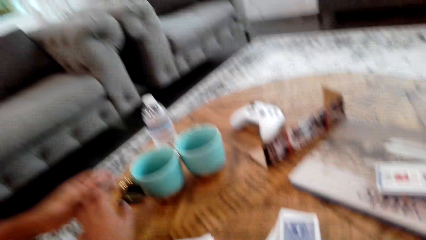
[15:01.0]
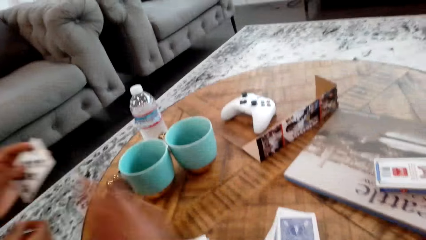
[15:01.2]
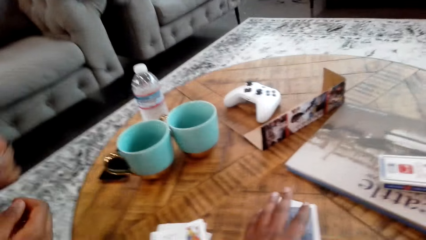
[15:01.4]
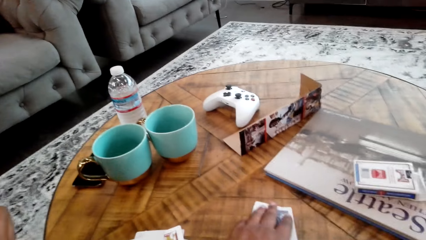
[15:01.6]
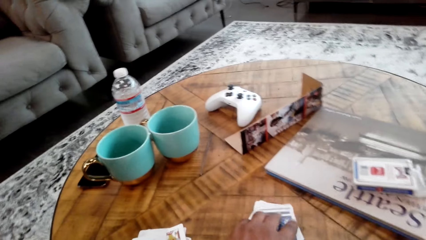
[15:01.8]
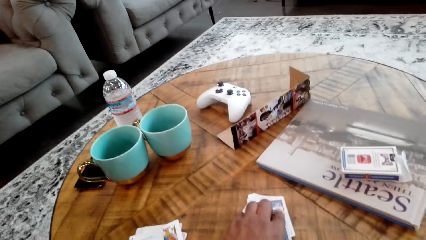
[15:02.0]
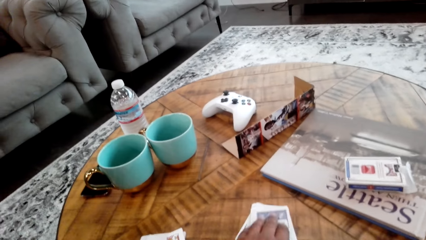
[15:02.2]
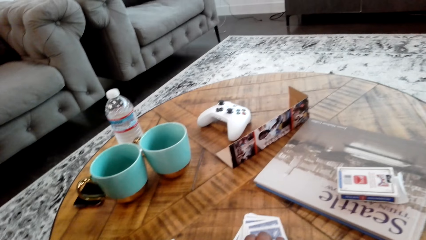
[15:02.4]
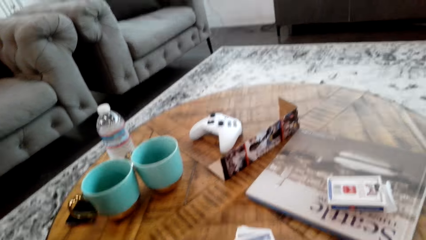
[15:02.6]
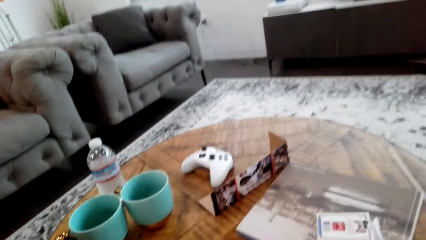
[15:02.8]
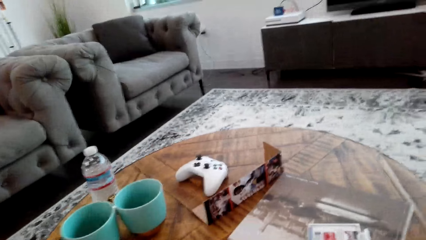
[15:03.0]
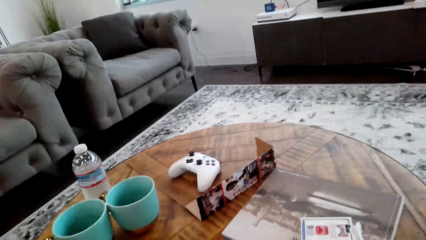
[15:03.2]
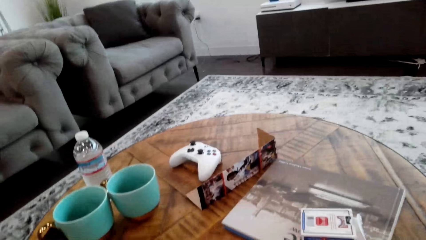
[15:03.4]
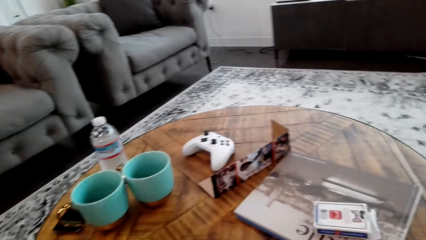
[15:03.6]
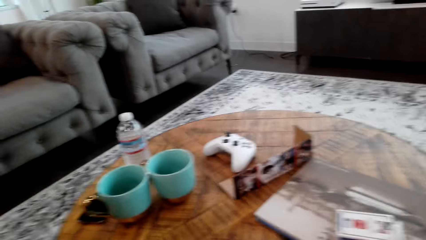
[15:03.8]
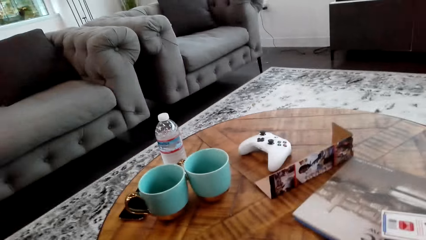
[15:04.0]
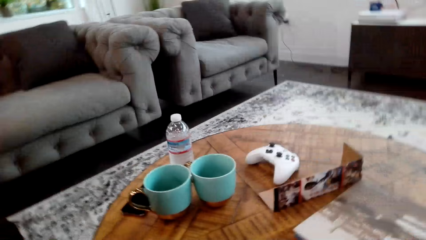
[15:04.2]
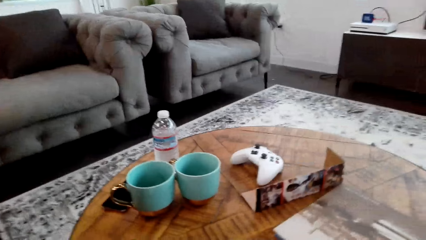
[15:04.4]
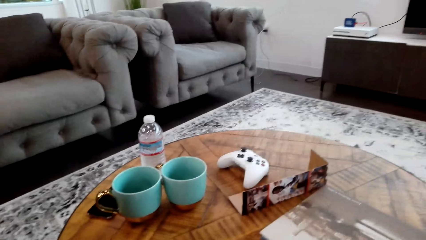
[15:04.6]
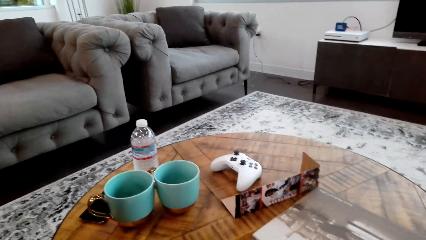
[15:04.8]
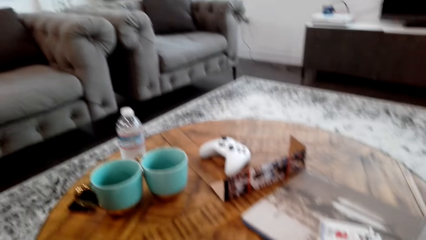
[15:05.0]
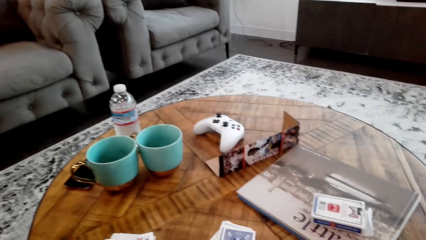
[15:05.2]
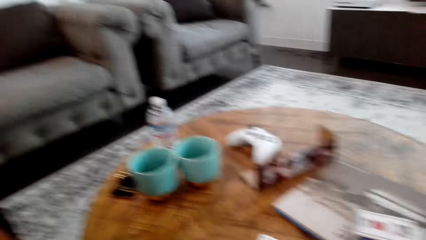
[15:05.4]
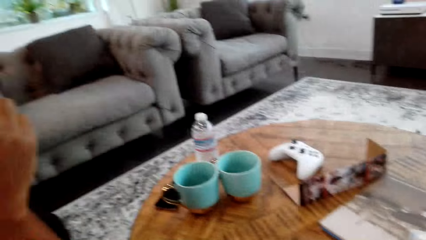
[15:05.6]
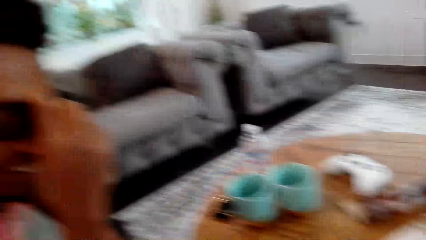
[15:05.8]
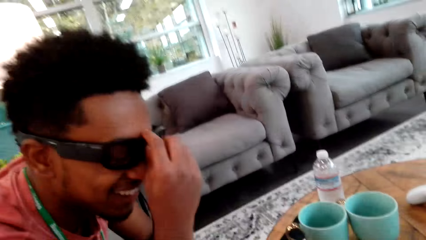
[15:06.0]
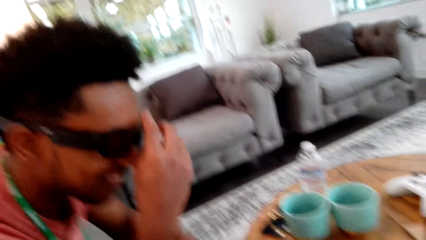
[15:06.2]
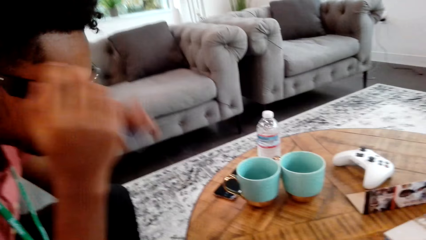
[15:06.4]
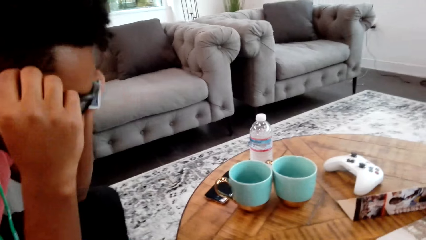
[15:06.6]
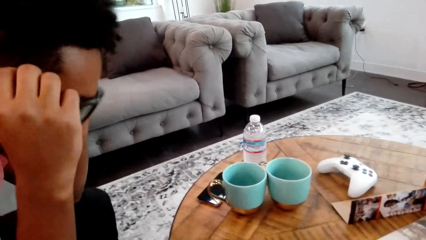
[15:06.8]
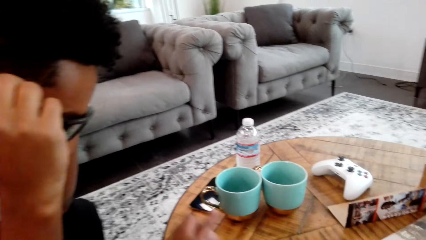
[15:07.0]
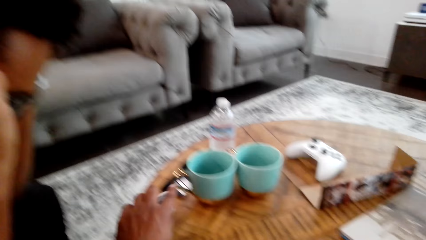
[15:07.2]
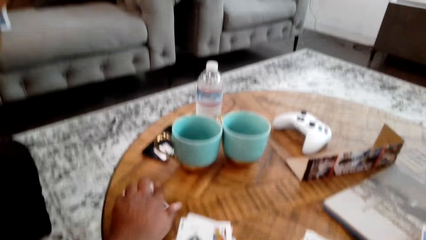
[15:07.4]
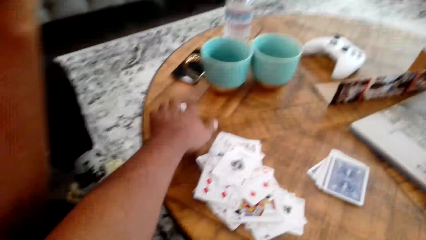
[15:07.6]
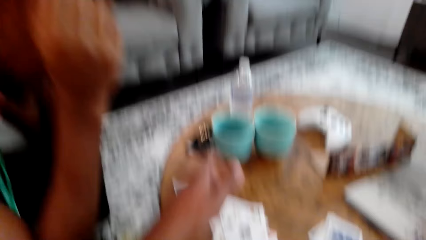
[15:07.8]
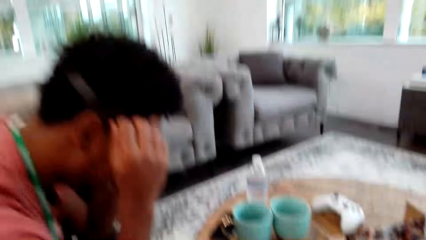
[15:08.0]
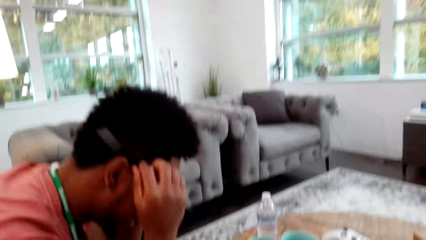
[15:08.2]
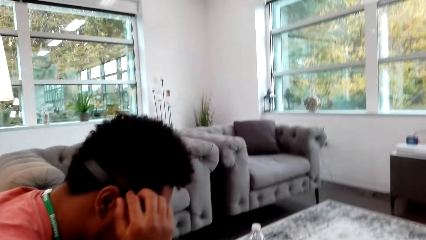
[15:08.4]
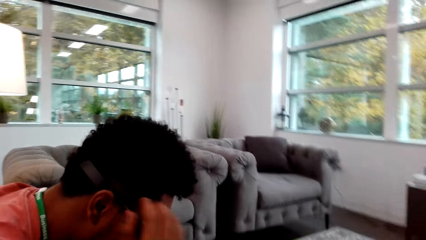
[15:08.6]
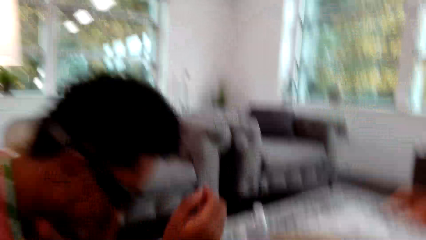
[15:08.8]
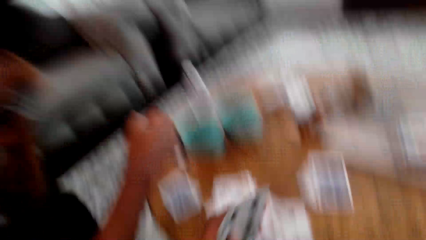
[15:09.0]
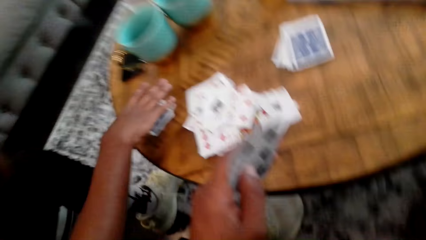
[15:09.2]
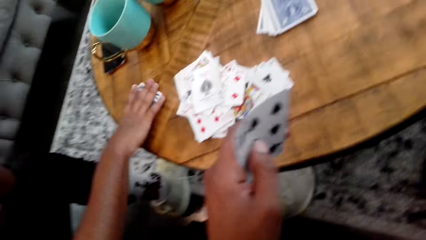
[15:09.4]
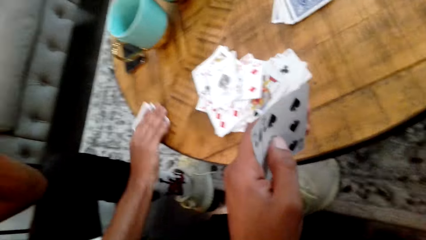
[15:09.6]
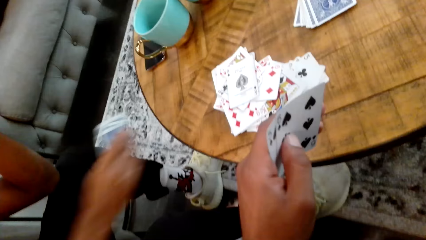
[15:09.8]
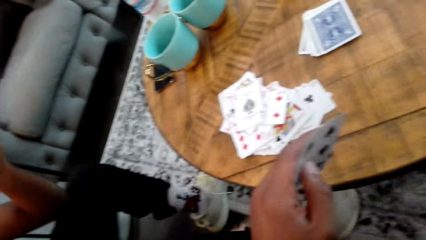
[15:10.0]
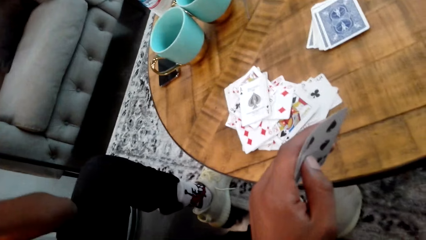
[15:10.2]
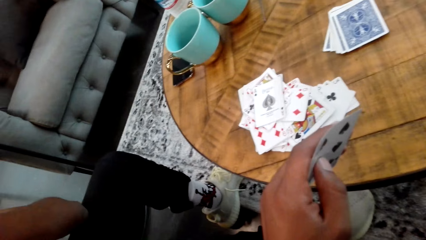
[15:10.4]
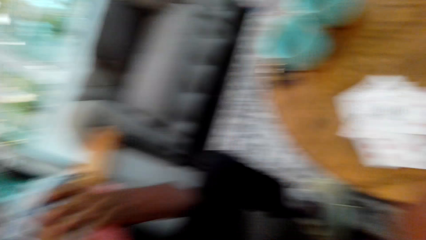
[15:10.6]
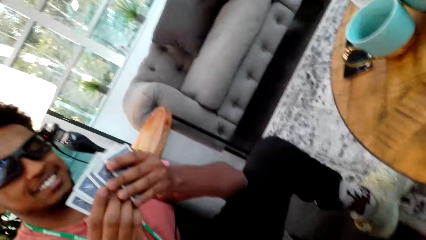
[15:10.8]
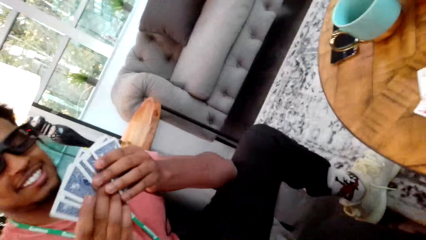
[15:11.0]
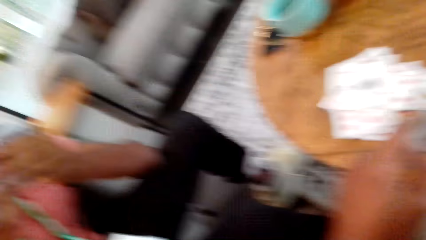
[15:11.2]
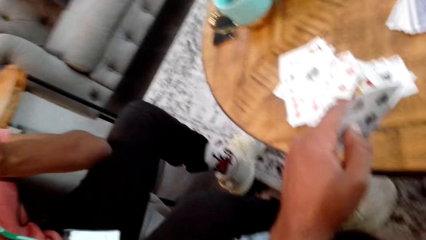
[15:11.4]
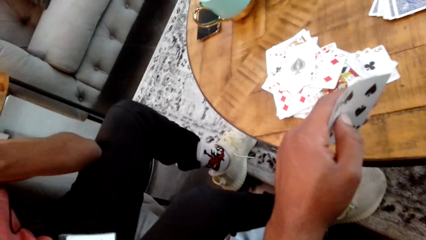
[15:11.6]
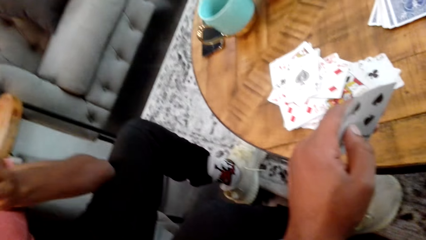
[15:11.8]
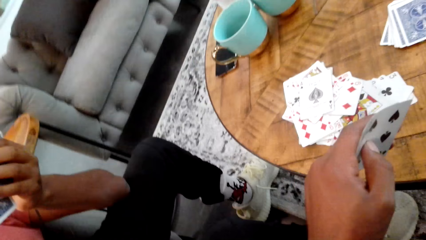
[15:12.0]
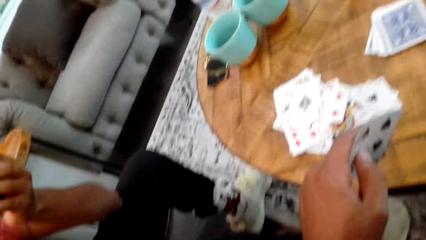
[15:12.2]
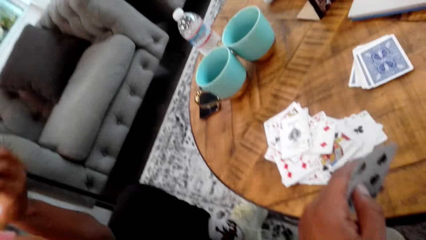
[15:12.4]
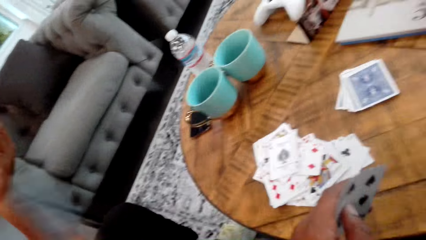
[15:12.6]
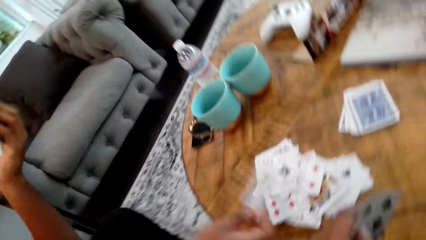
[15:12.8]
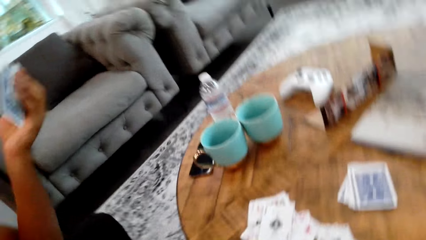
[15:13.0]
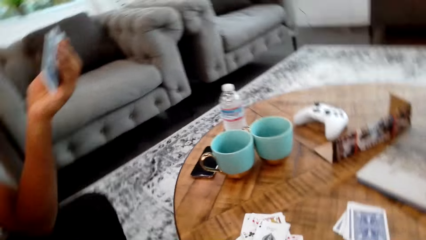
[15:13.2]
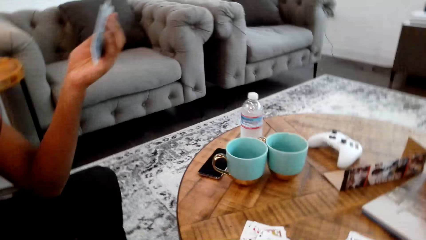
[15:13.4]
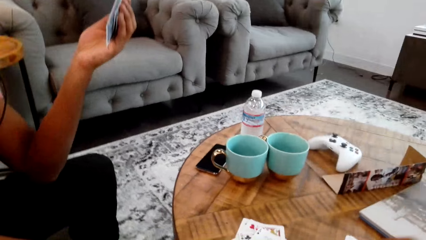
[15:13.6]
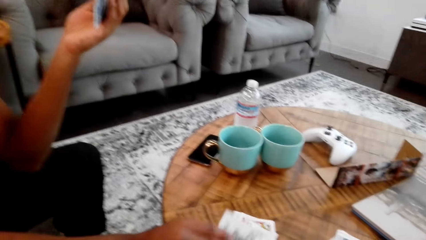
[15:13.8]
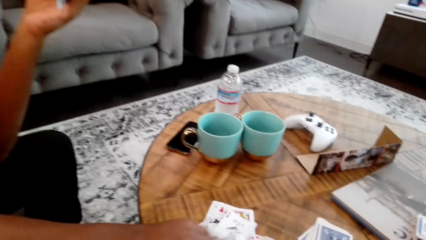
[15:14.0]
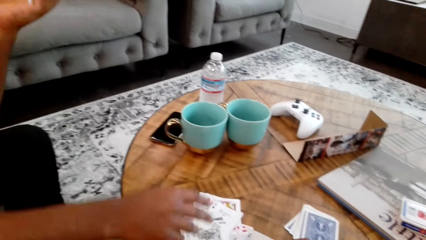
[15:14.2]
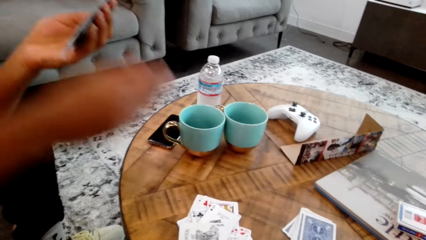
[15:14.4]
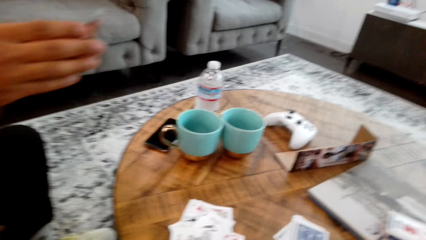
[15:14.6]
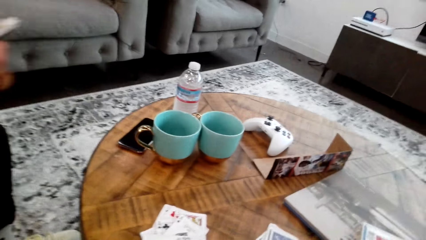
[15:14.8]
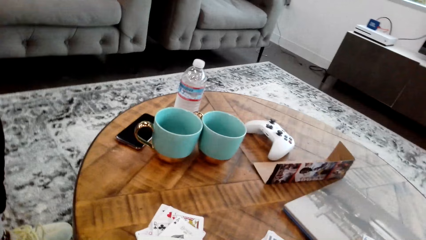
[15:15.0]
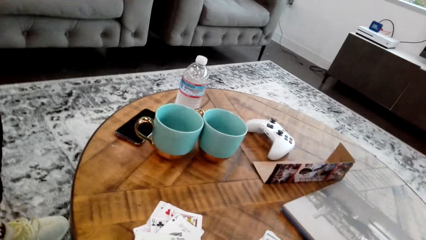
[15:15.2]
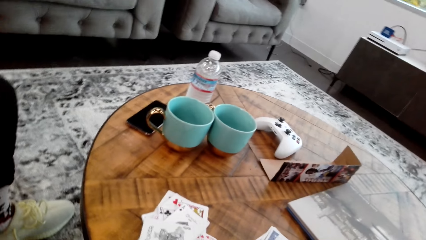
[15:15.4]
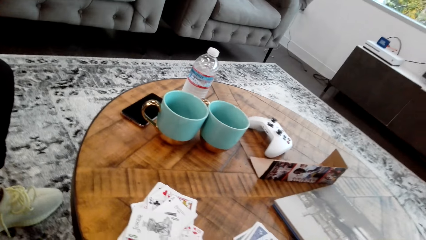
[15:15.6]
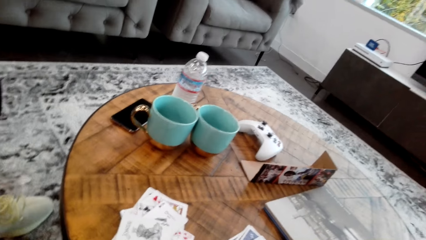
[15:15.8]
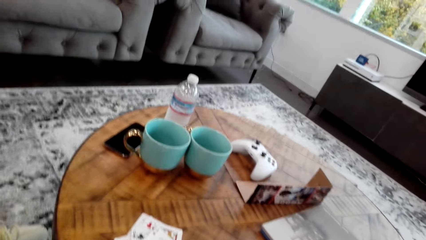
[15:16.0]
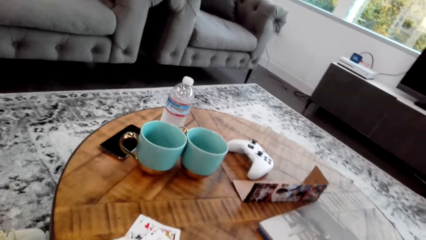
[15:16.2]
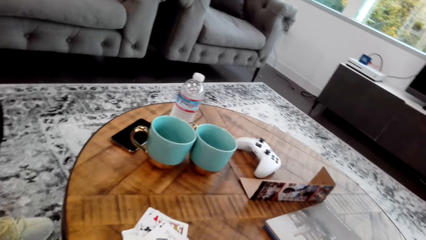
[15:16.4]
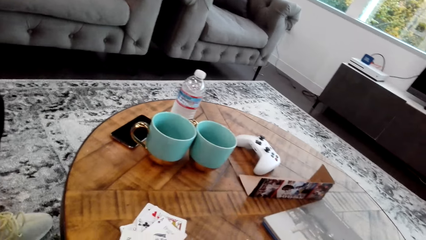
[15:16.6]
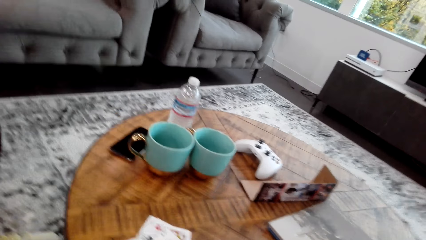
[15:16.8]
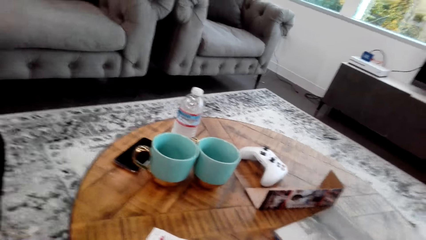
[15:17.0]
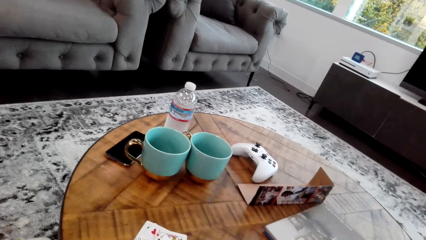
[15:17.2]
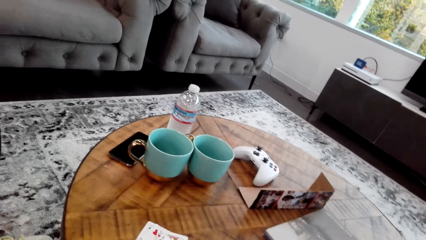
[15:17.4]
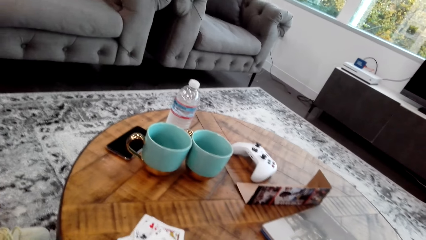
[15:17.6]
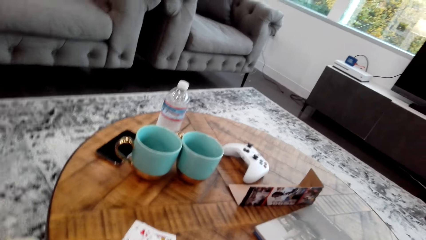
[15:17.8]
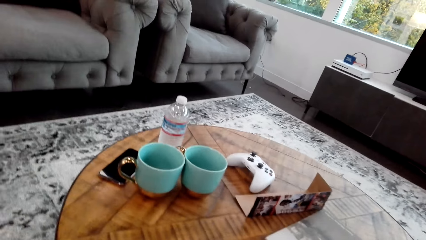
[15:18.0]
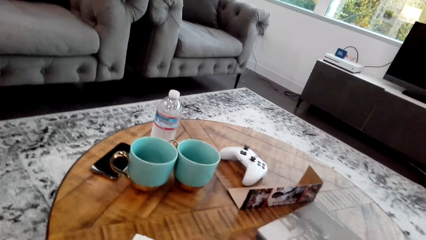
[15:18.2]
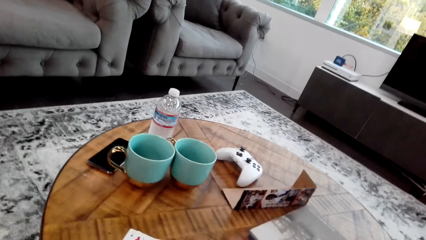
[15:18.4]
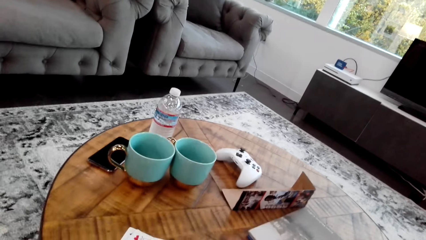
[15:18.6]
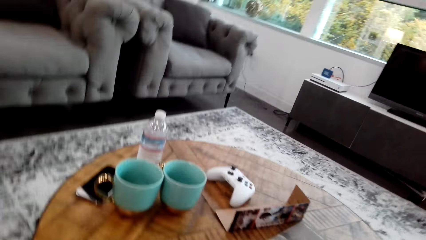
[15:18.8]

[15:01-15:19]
The camera wearer collects the card. They place the card on the table. A man does something, and adjusts the eye glasses. The camera wearer drops the card on the table. The man holds the spectacles. The man picks the cards from the table, and adjusts the cards. The camera wearer holds the cards with both hands. The man holds the cards with both hands. The man places the card on the table, adjusts the card on the table, and moves his hands. The camera wearer does something.
